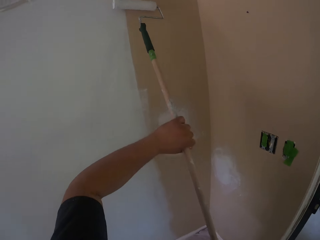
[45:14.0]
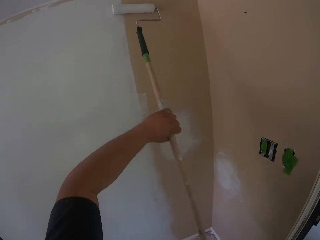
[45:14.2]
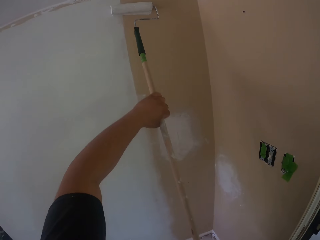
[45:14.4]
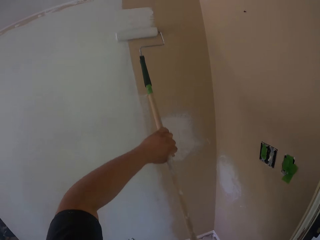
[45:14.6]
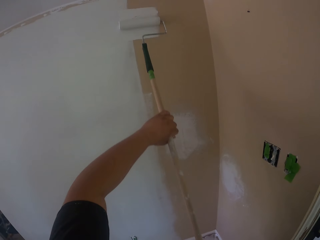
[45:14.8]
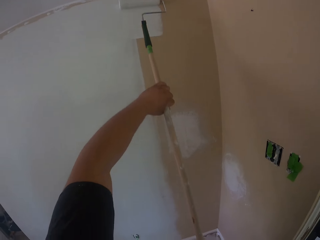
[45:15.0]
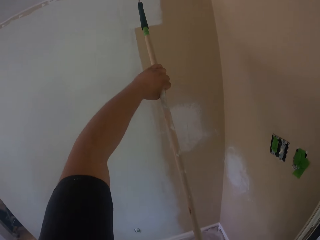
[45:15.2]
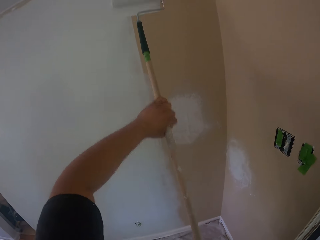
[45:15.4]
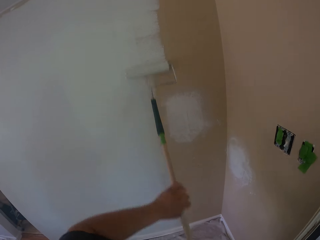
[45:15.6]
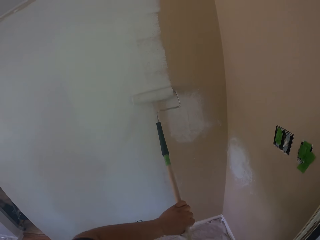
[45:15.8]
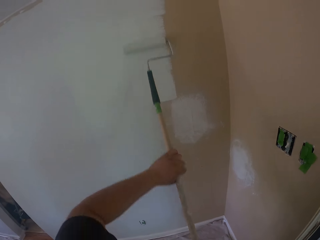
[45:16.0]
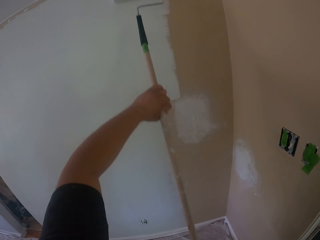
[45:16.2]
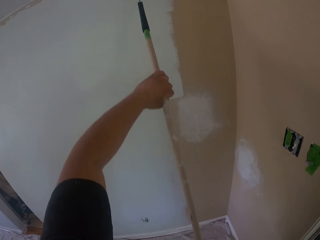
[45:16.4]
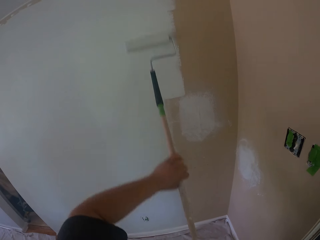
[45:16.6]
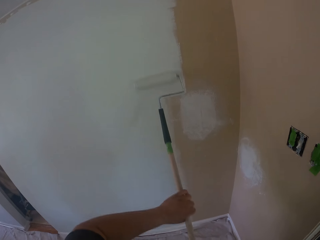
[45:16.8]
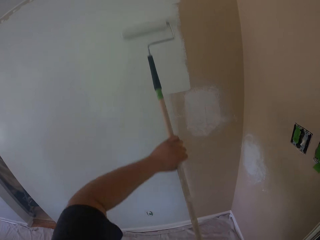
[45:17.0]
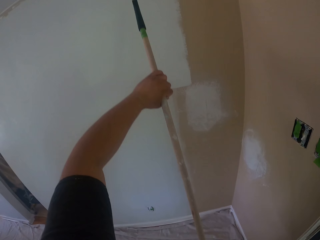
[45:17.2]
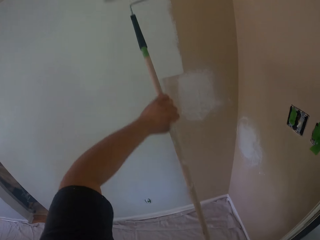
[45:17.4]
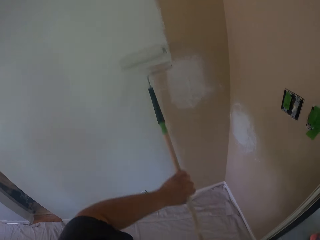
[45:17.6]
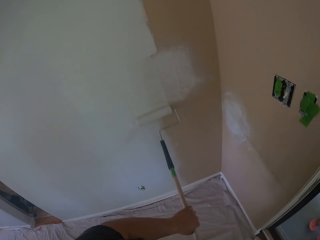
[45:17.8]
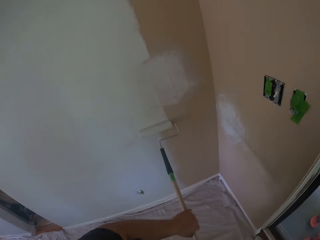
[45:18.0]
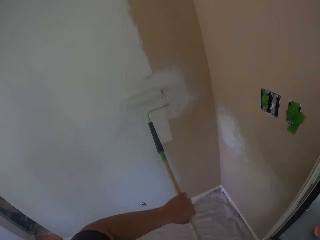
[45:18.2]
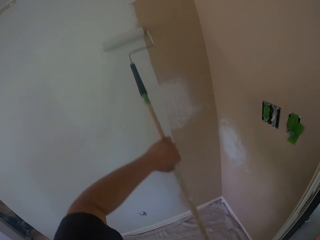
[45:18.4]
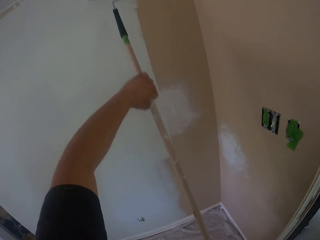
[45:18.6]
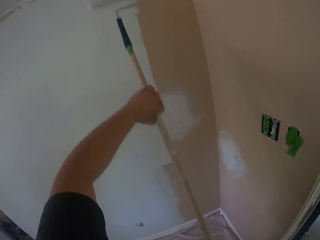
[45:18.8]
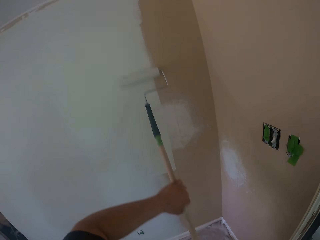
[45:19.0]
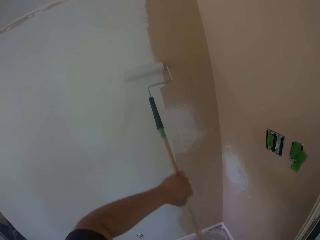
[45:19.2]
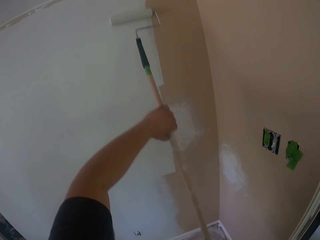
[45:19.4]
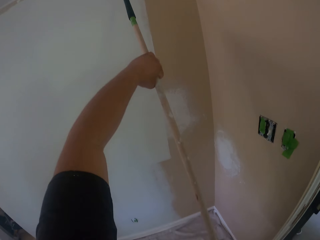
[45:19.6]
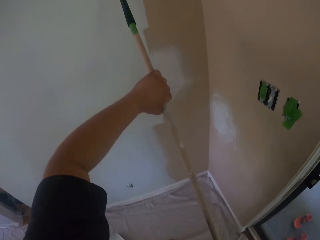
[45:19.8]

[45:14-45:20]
The camera wearer paints the wall with the roller brush.

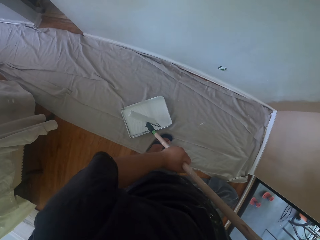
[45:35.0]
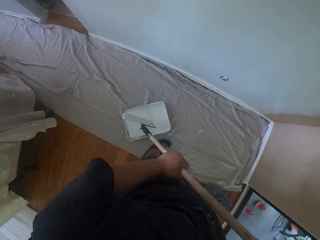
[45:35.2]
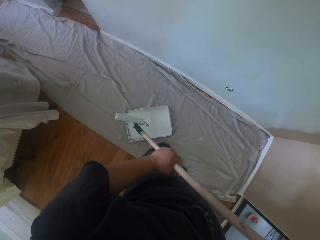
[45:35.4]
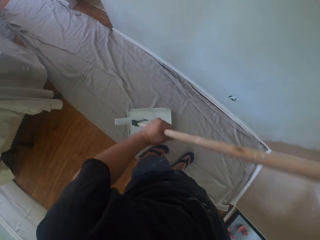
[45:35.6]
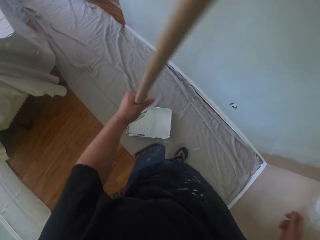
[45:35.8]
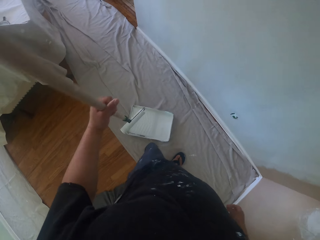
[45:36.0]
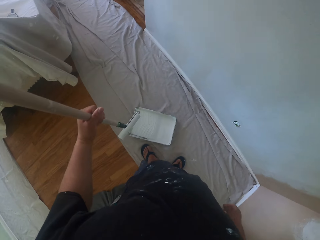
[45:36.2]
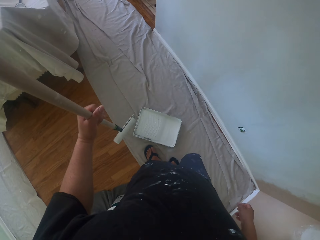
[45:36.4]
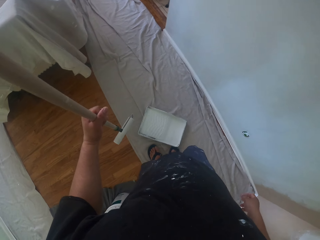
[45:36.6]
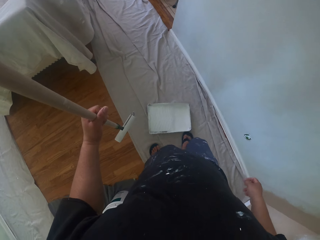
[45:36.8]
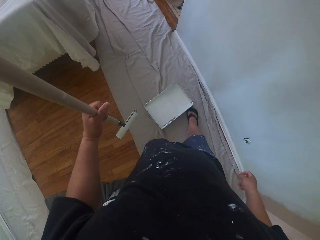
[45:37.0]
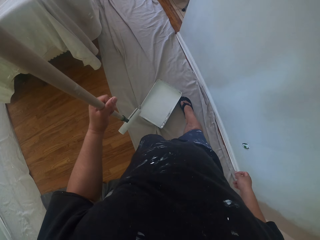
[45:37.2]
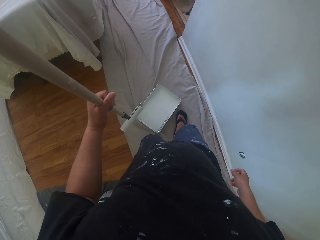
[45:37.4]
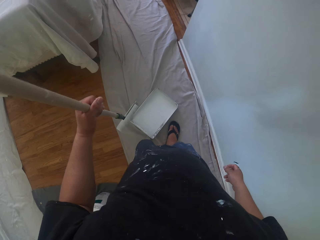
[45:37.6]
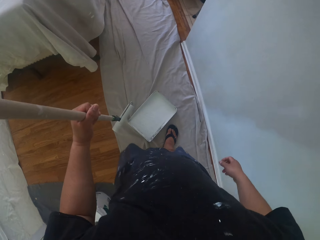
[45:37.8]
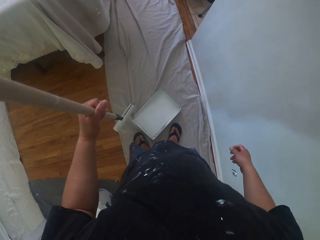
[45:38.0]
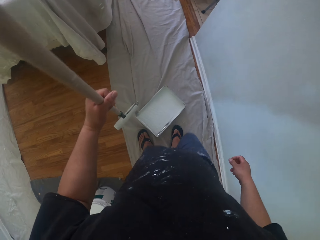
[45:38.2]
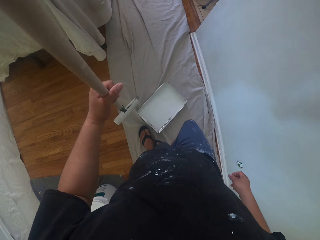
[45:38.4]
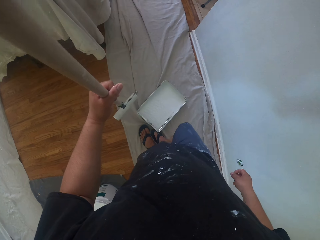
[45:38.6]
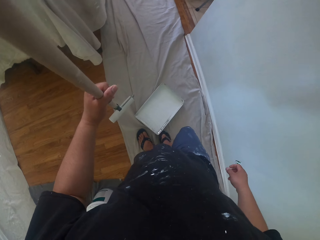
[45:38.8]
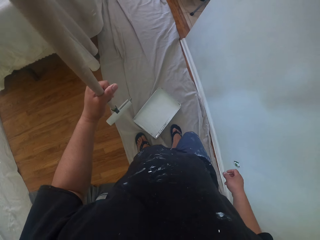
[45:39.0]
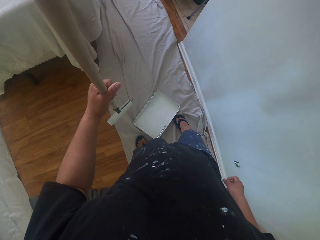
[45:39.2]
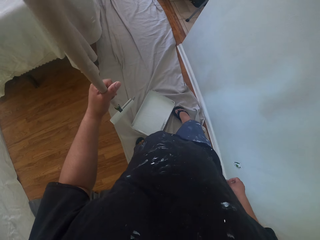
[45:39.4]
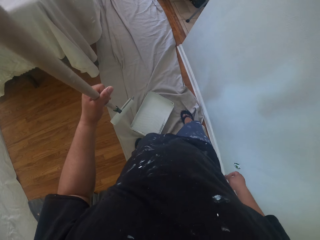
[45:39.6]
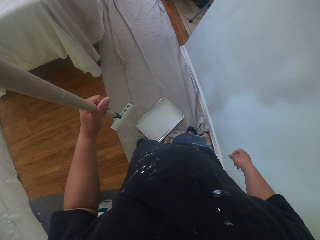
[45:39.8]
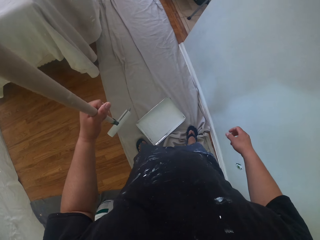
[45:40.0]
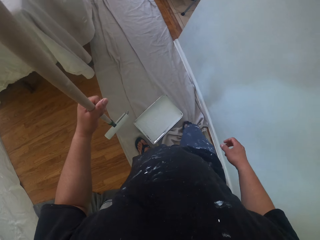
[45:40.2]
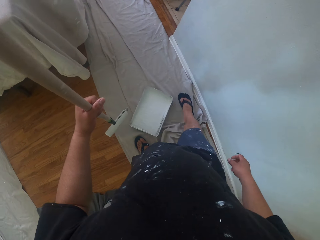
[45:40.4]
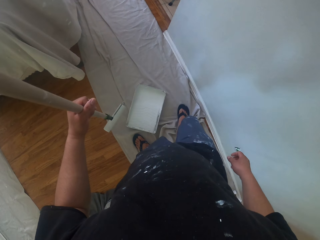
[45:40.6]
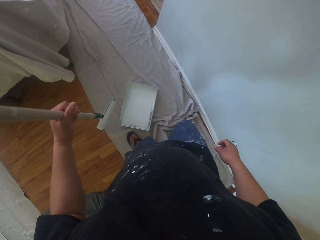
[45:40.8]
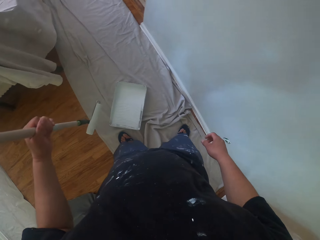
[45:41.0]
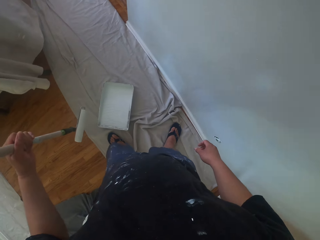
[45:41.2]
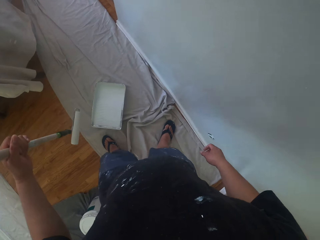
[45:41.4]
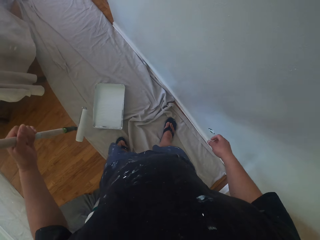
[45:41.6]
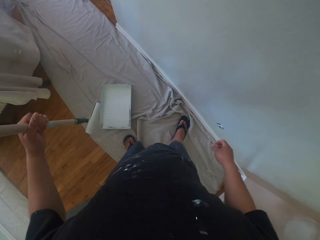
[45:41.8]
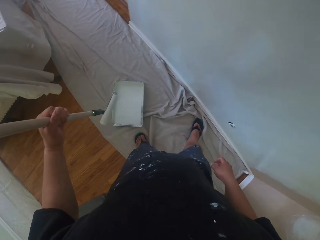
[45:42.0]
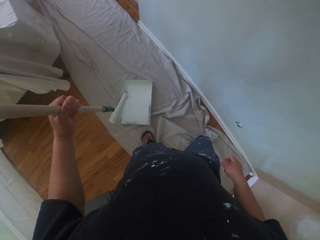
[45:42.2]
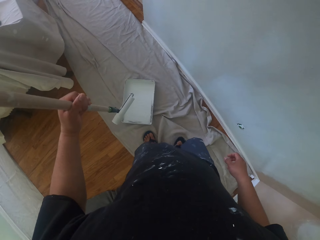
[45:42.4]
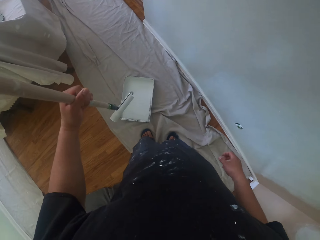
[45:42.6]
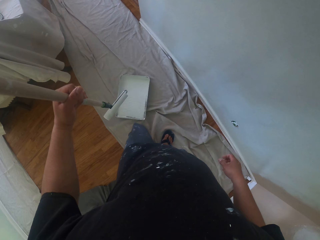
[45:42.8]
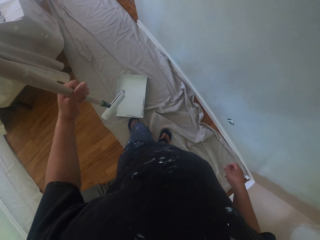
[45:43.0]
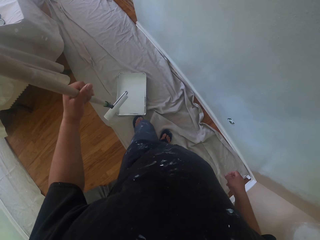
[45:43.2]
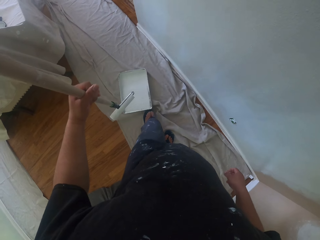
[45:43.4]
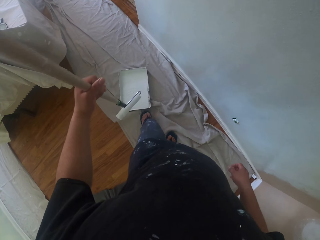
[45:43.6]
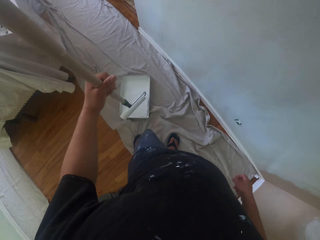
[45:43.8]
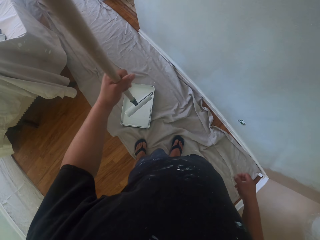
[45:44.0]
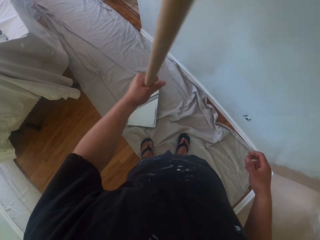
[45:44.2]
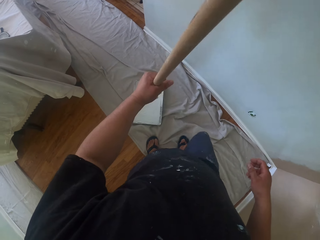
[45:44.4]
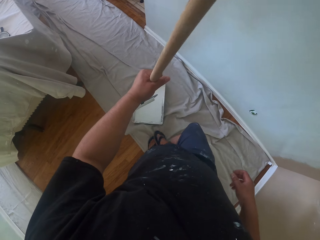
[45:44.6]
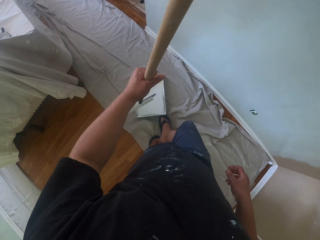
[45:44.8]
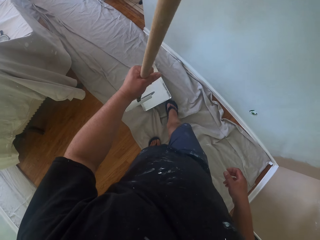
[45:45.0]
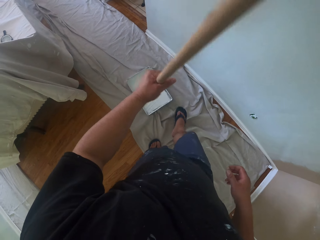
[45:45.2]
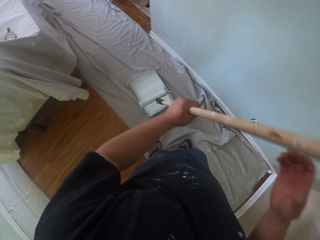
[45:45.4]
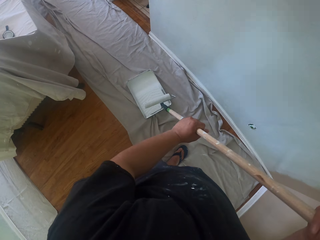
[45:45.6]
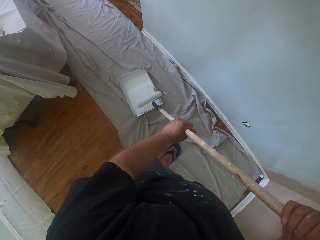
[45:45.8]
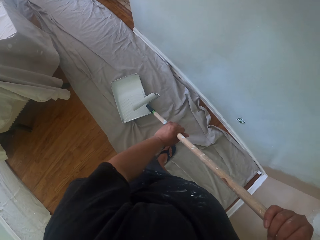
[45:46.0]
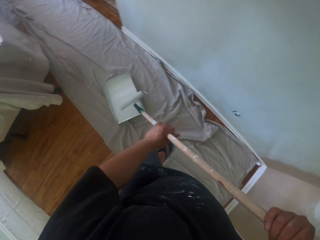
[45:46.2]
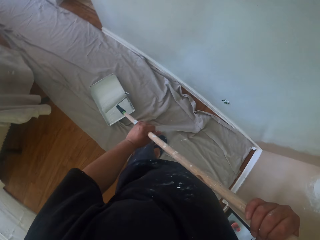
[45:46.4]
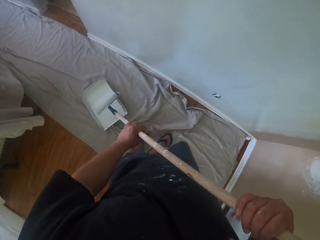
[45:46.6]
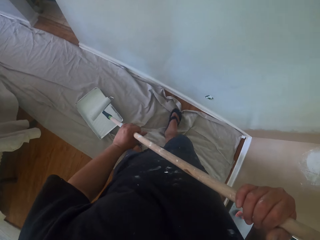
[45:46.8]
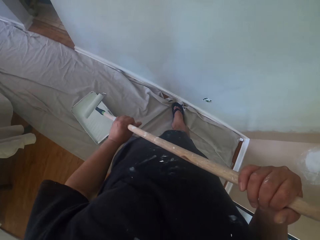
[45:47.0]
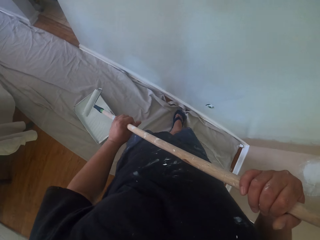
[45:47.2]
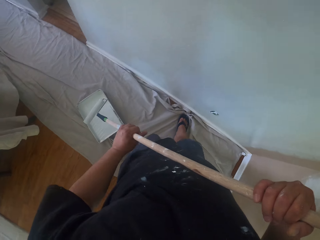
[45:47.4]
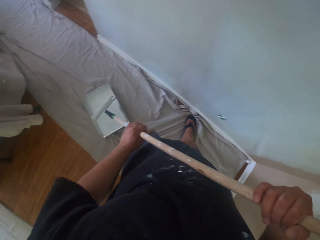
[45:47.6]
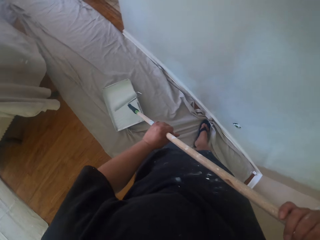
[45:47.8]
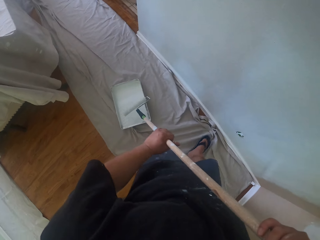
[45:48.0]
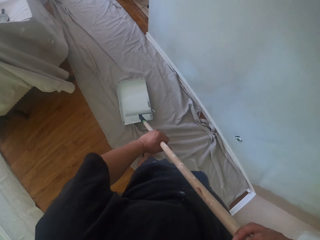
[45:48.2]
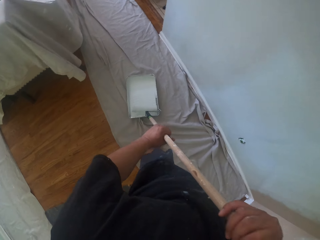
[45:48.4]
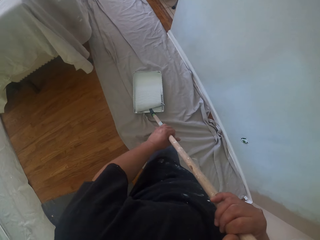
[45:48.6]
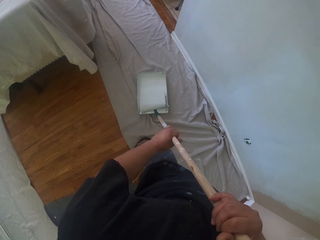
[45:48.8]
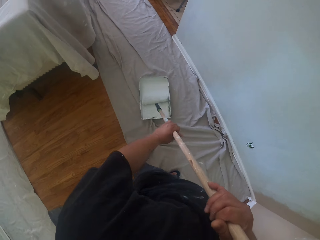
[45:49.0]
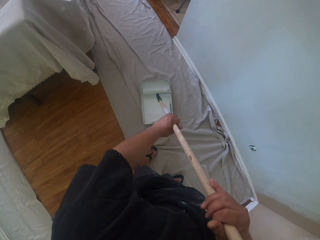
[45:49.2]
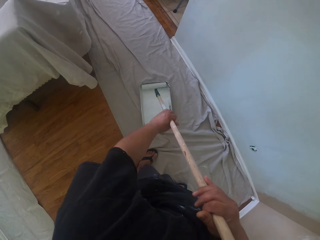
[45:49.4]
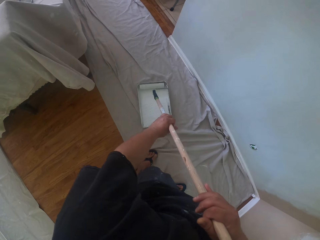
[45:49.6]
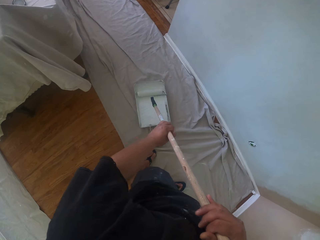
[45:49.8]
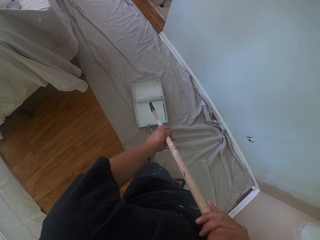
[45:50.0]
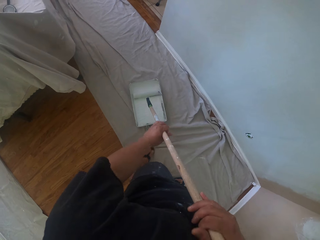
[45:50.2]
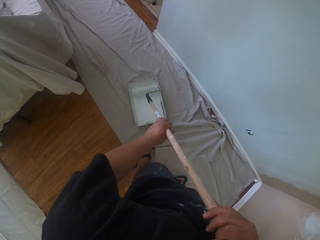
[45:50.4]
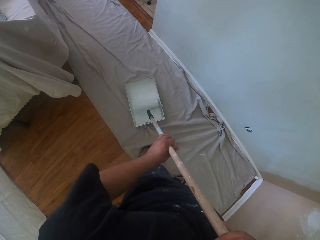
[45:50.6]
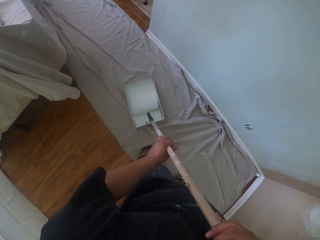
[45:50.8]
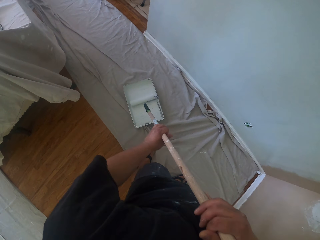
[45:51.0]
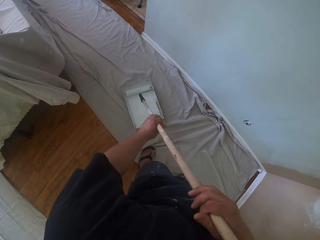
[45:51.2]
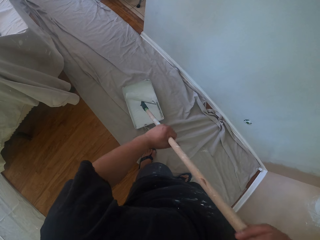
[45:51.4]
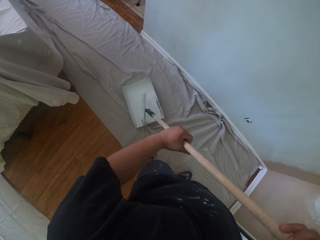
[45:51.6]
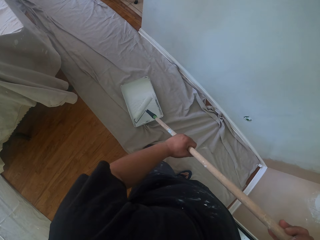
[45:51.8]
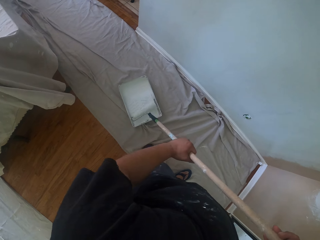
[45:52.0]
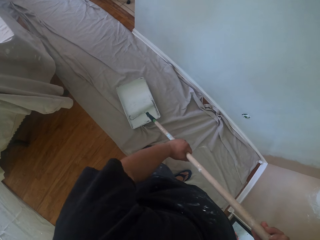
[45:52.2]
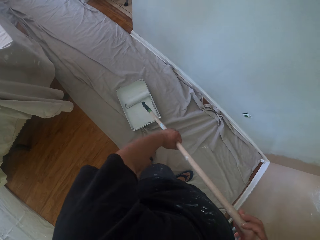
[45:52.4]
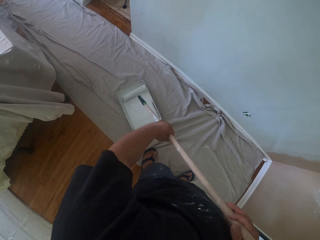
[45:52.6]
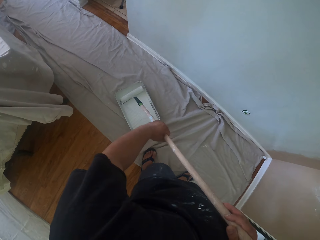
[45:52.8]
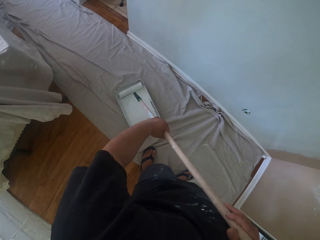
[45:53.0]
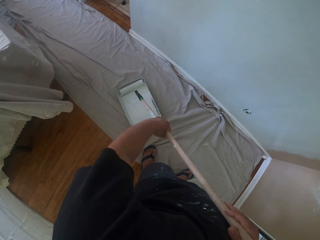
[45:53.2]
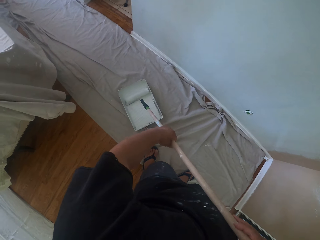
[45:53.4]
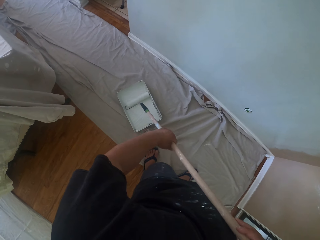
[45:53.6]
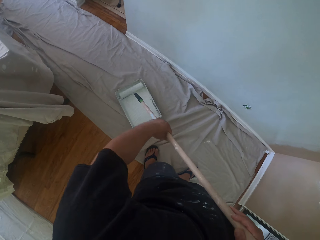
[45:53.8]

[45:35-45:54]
The camera wearer moves the paint can or container with his right foot on the floor. He adjusts the drop cloth. He moves the paint container. He rolls the paint roller on the paint container. He takes some paint from the paint can on the floor.
